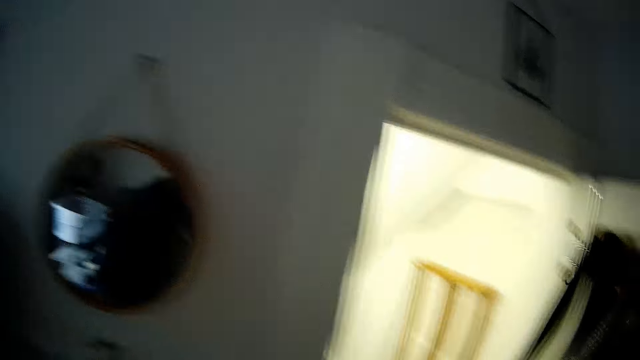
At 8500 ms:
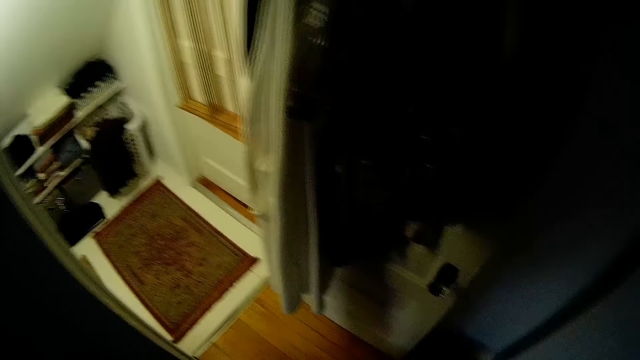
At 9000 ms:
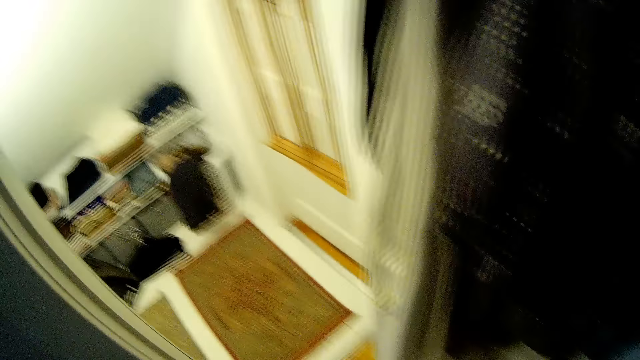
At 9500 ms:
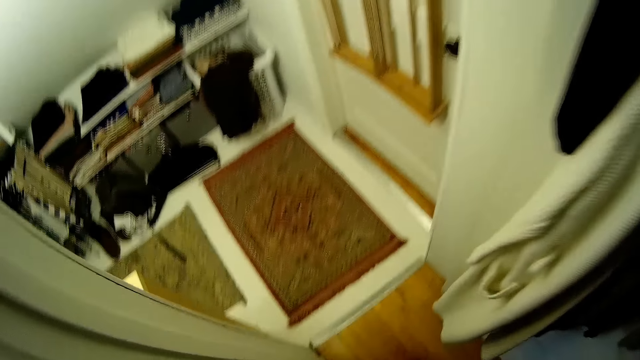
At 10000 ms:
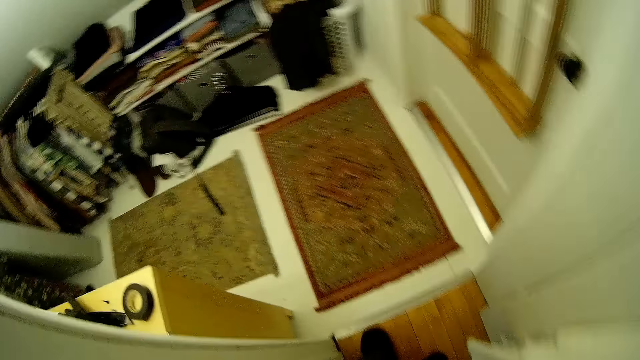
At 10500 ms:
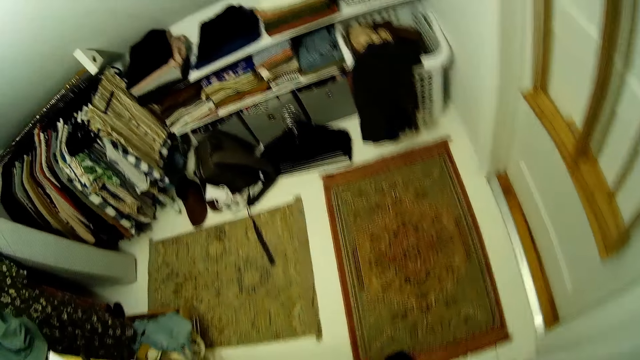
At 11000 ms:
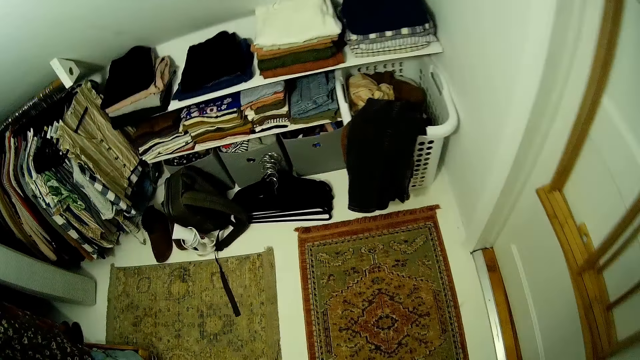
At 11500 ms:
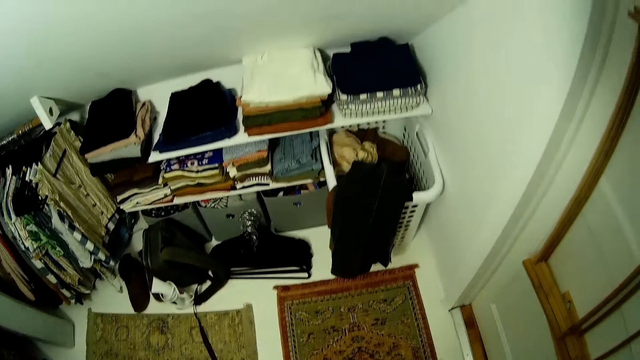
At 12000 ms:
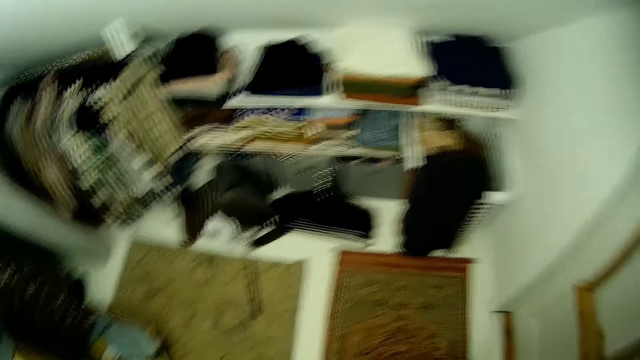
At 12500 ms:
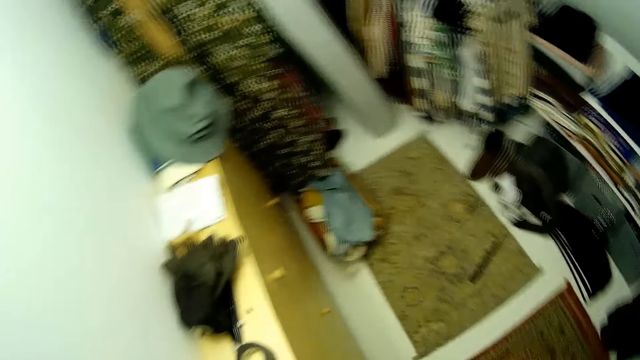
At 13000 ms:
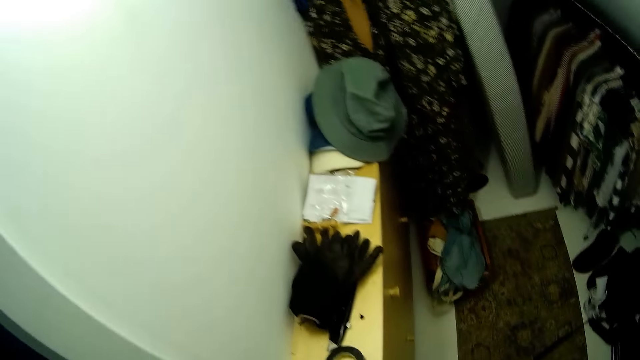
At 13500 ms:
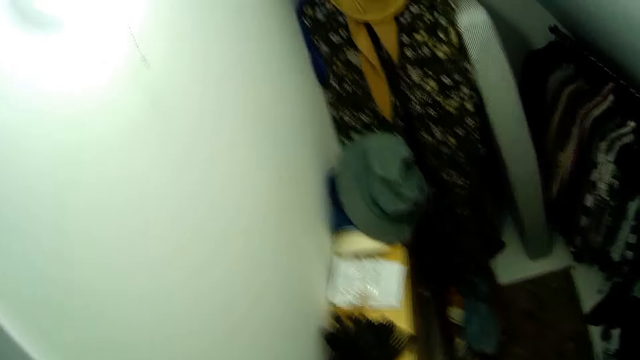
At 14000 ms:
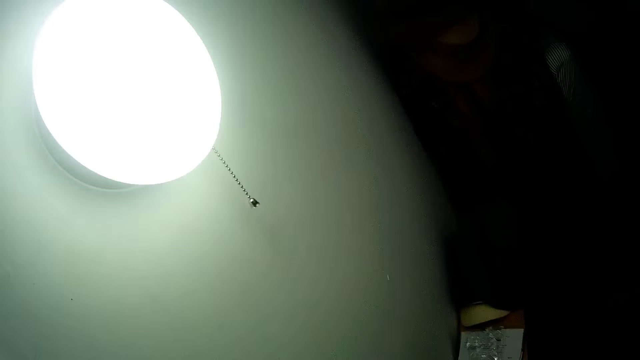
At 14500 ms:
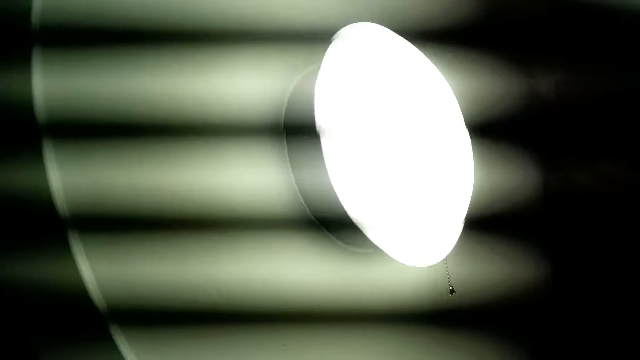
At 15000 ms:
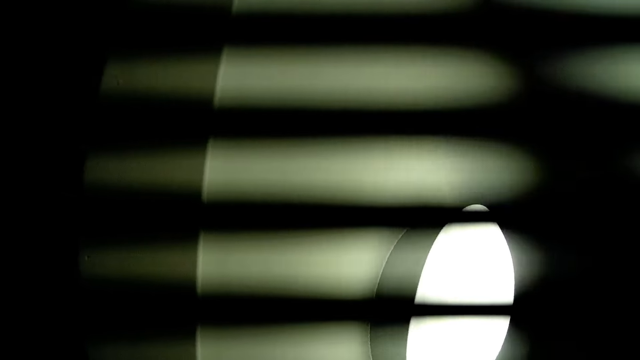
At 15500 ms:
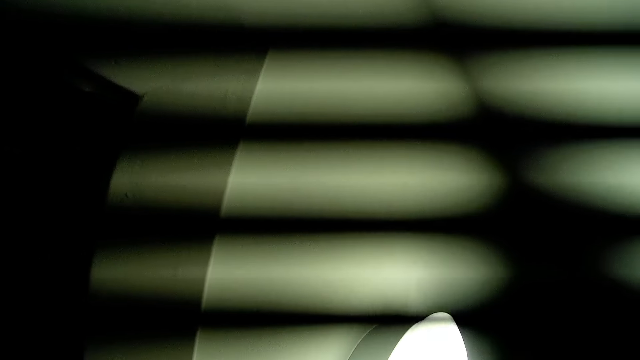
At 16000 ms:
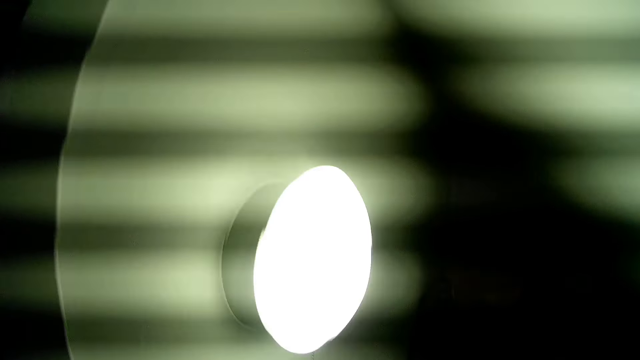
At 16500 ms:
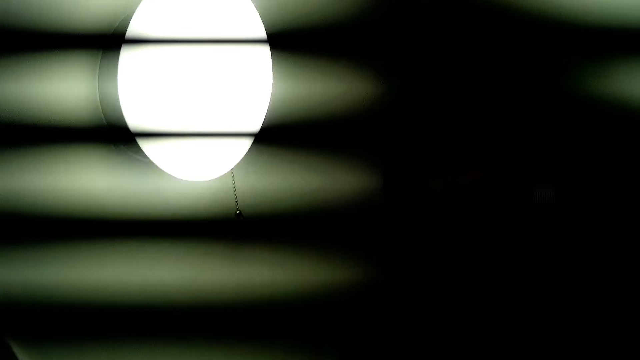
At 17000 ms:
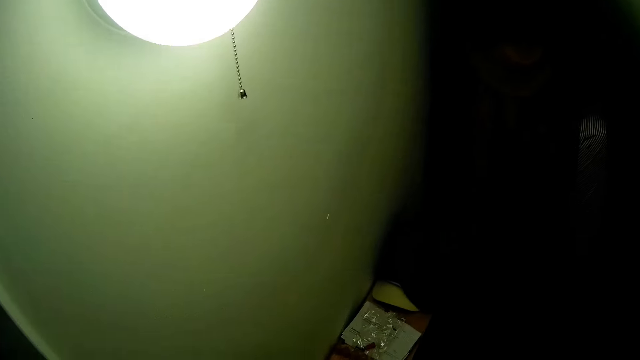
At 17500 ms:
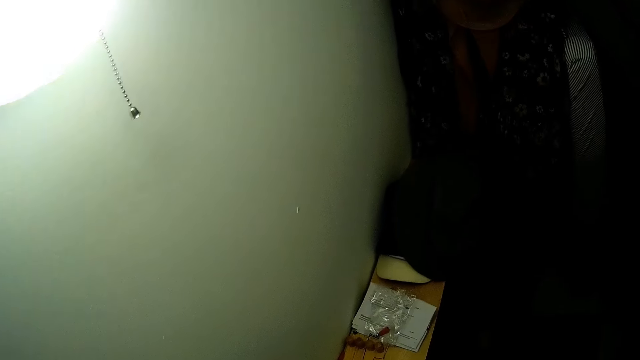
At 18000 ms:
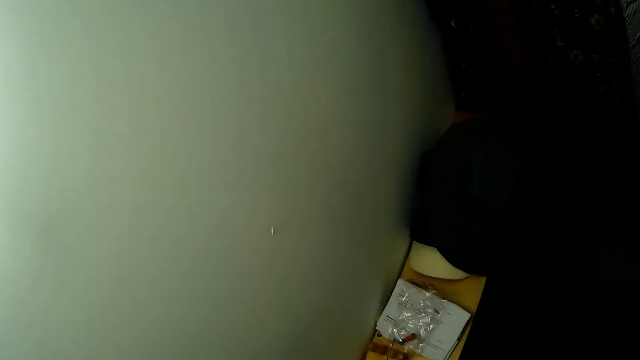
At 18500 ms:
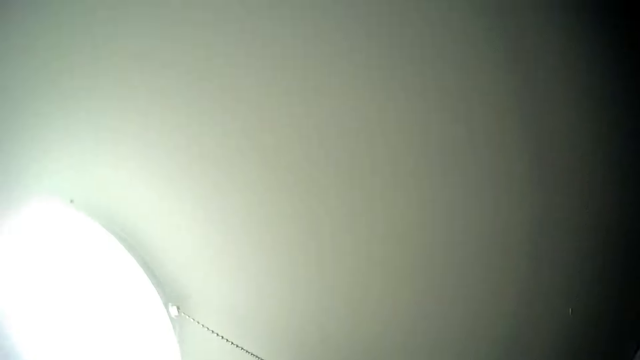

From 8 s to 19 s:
The camera wearer turns around. They walk into another room. They turn around. They look at the bulb.

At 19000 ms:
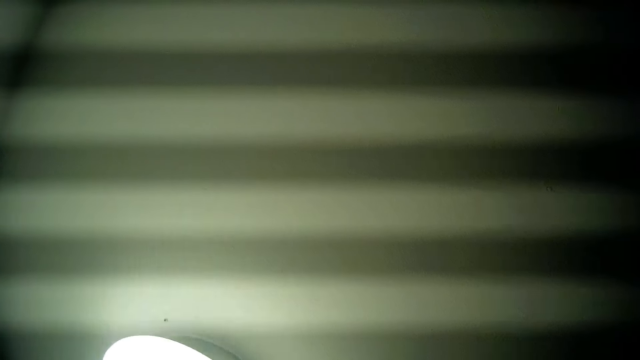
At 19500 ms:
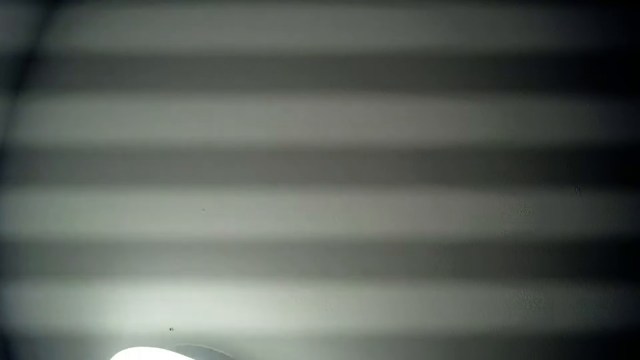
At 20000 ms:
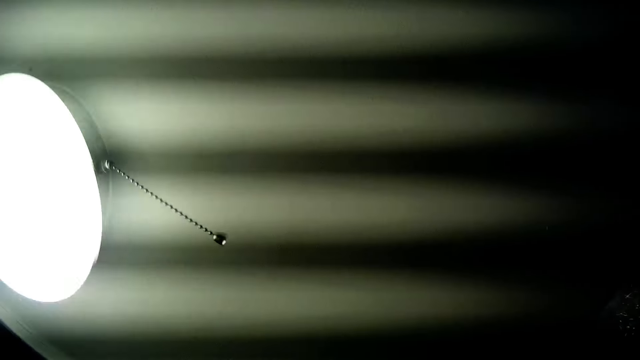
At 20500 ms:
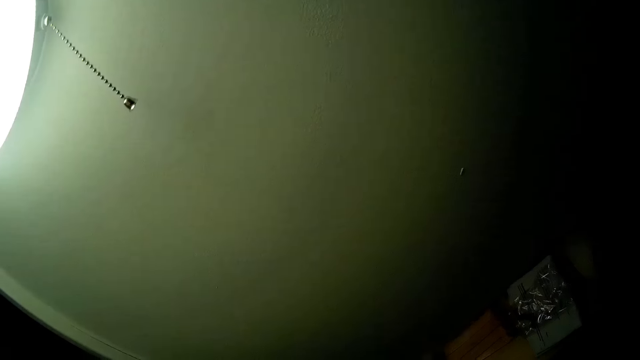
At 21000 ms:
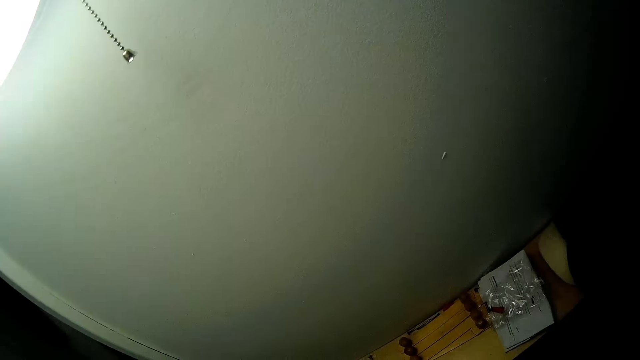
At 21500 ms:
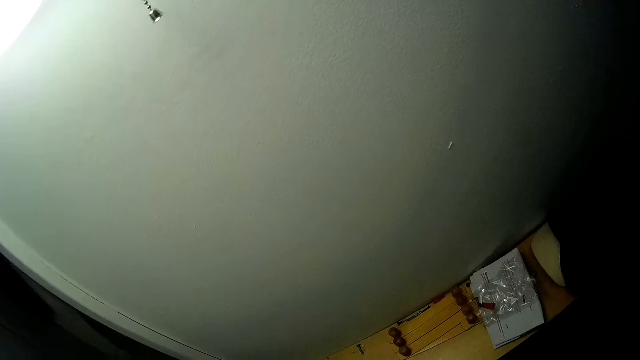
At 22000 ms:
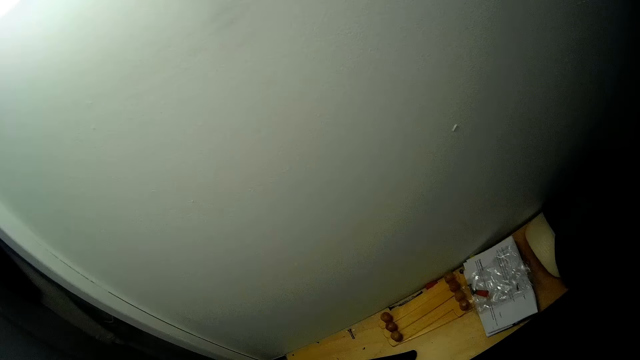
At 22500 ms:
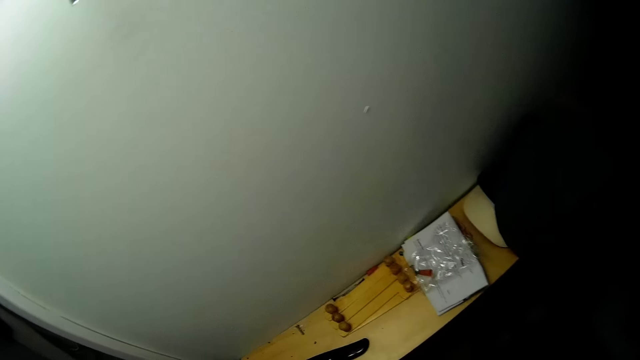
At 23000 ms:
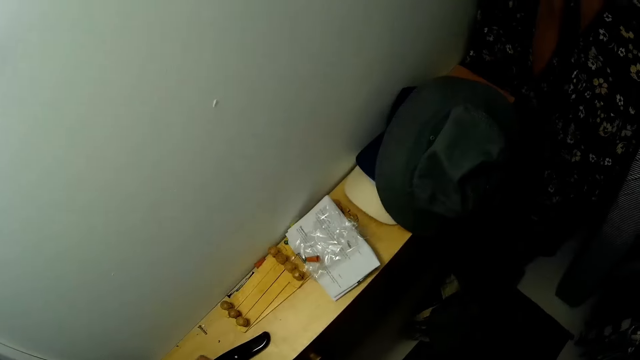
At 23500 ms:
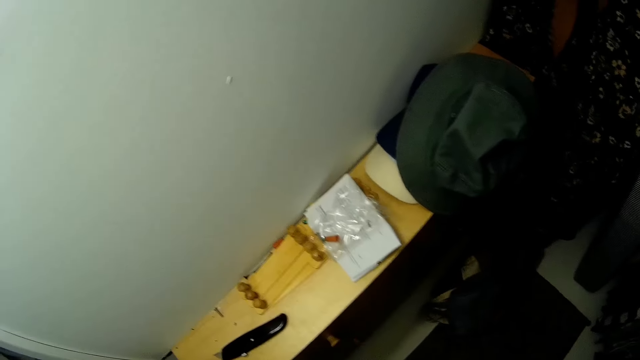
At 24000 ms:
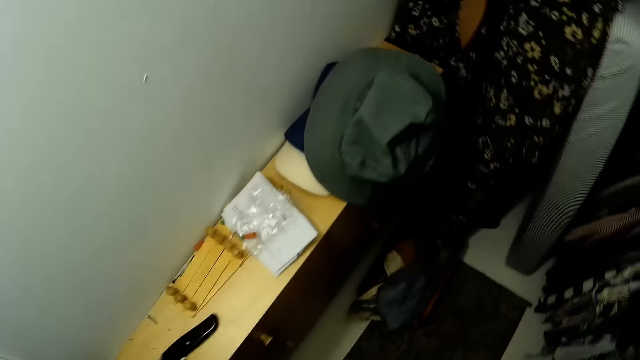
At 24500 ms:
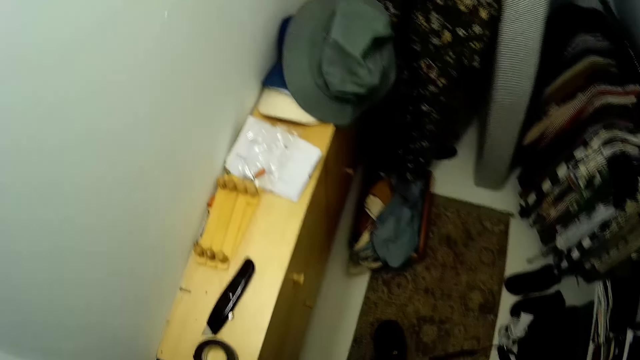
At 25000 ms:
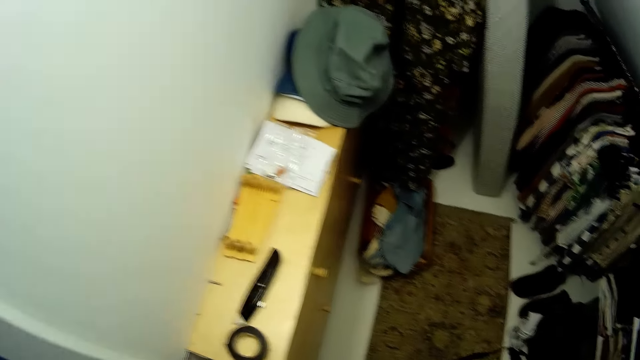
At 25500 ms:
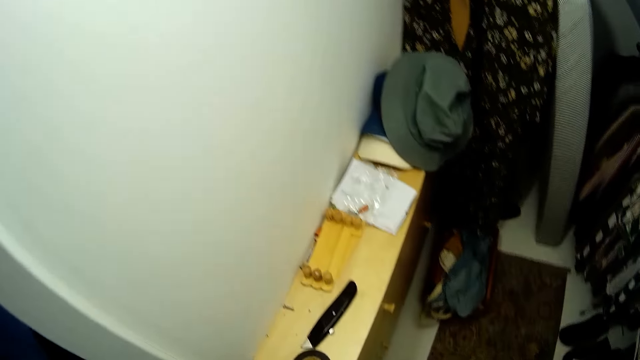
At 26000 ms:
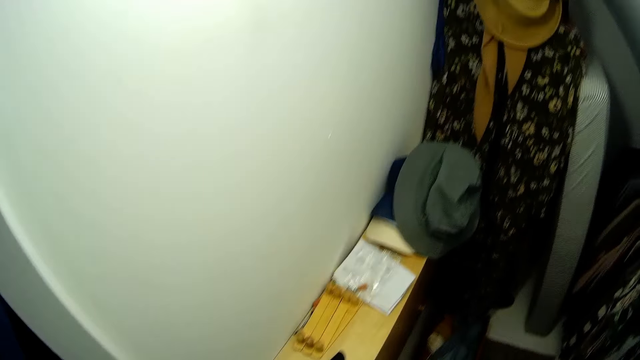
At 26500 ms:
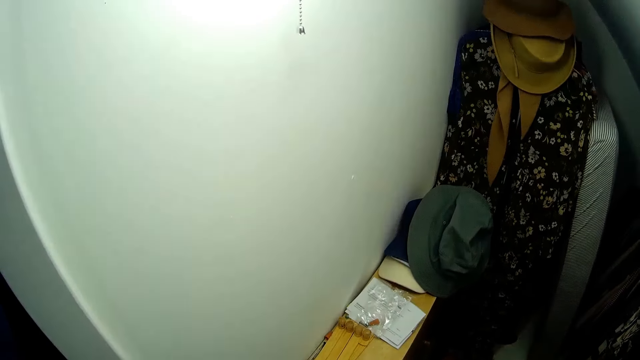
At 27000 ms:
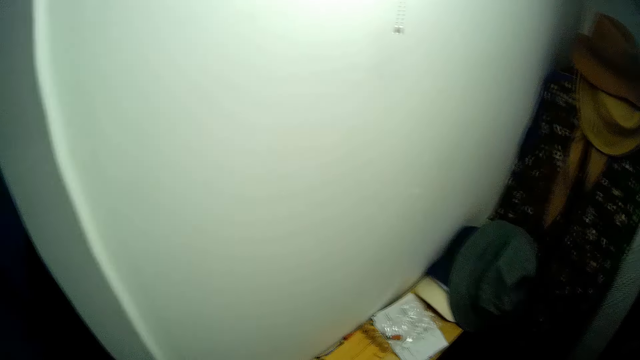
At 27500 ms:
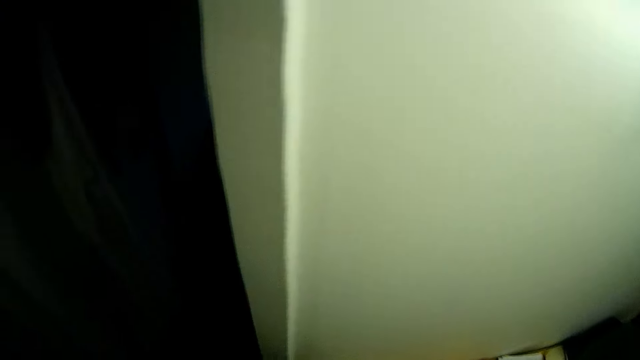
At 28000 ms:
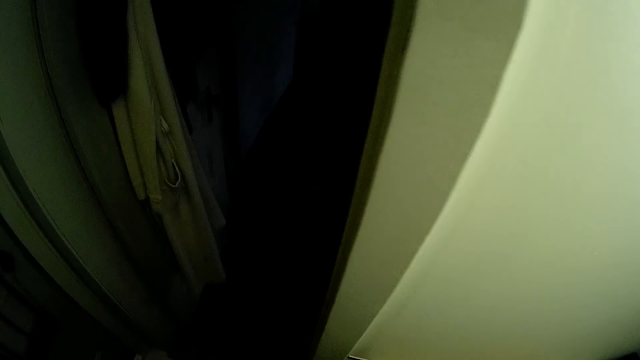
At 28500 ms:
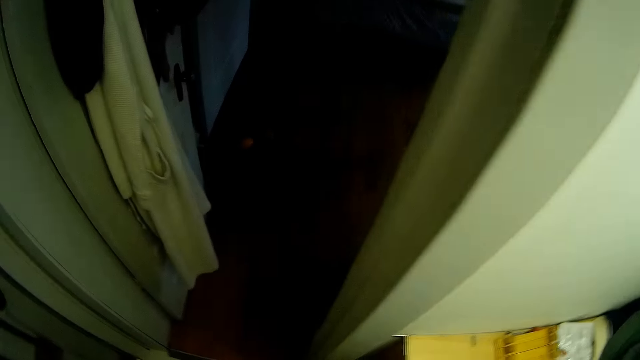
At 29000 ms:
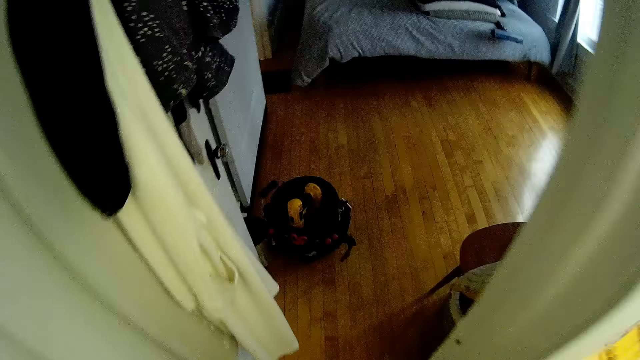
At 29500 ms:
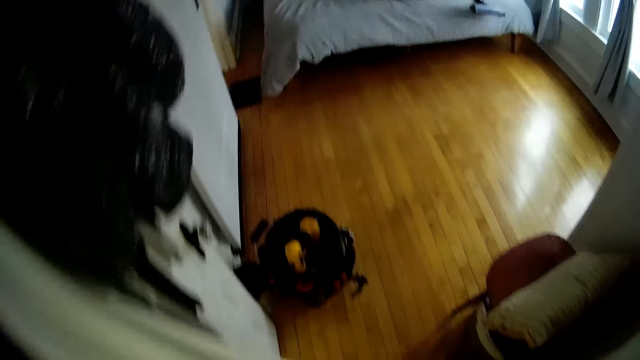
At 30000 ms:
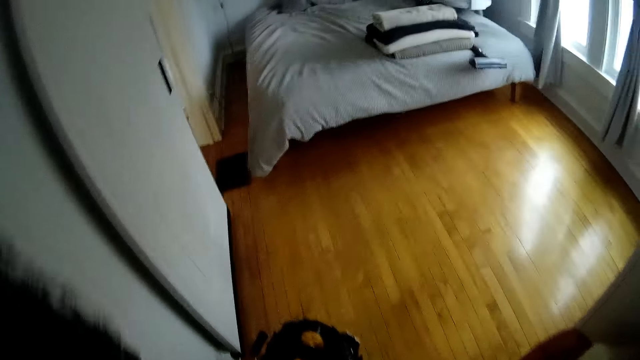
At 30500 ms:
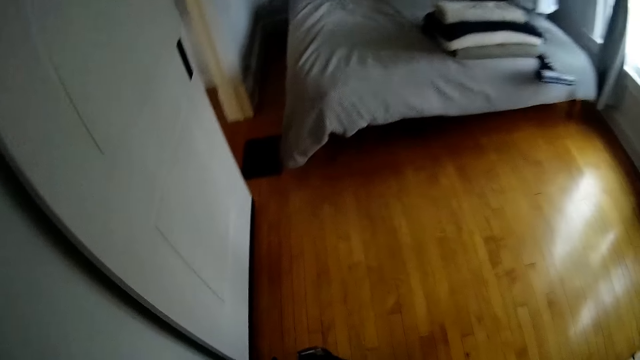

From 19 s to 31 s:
The camera wearer looks down. They turn around. They walk to another room.
